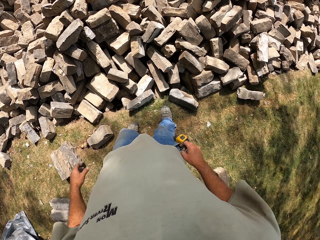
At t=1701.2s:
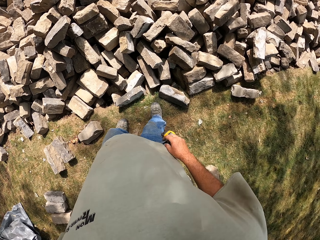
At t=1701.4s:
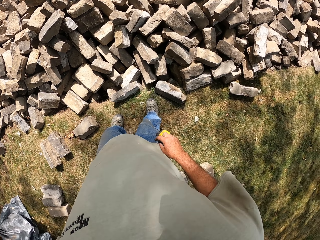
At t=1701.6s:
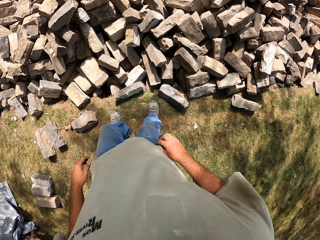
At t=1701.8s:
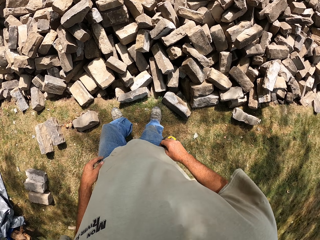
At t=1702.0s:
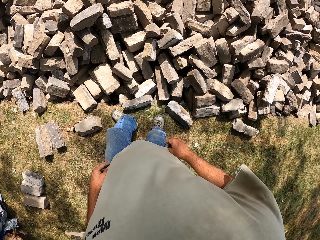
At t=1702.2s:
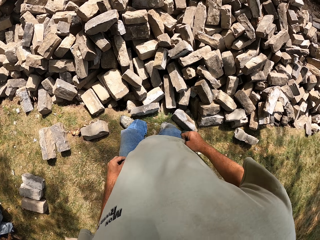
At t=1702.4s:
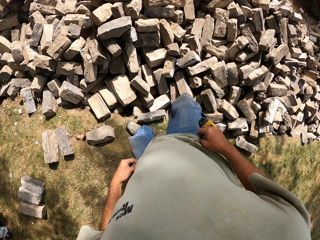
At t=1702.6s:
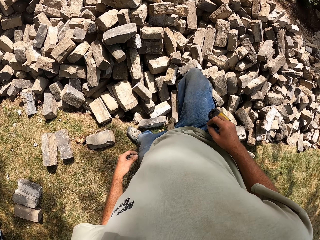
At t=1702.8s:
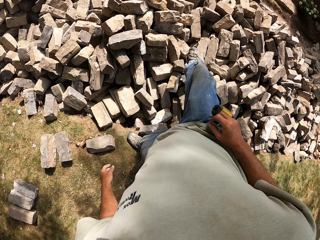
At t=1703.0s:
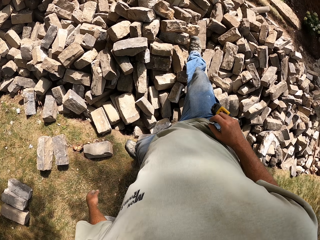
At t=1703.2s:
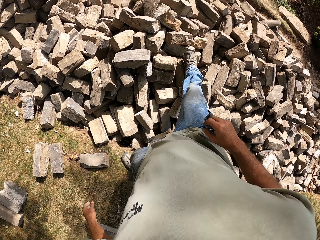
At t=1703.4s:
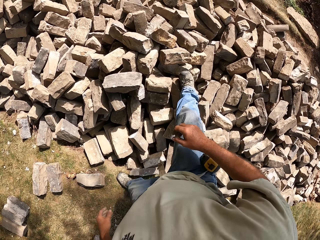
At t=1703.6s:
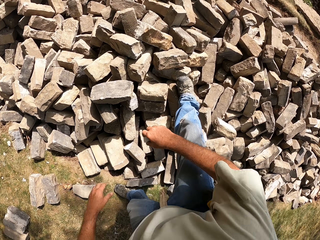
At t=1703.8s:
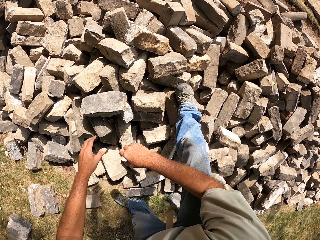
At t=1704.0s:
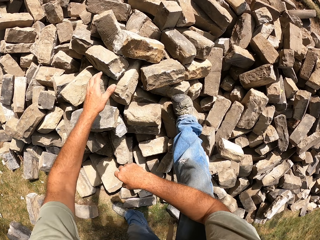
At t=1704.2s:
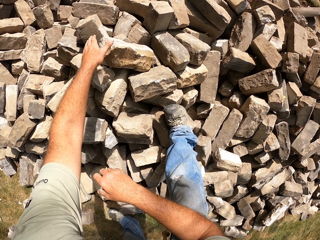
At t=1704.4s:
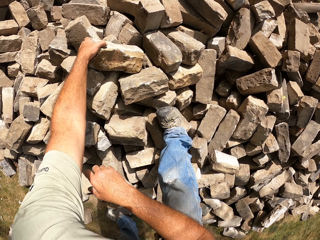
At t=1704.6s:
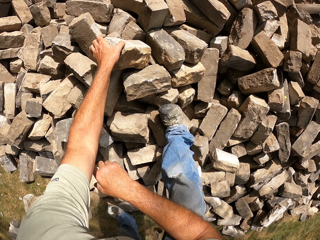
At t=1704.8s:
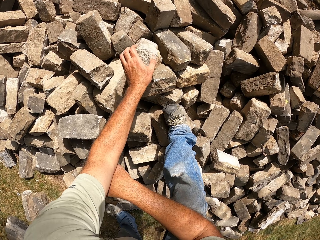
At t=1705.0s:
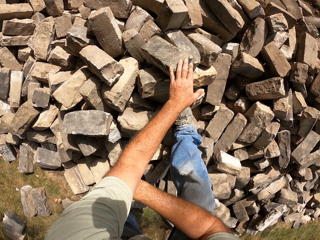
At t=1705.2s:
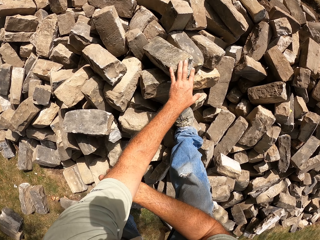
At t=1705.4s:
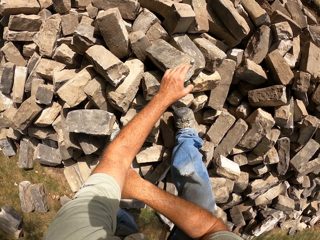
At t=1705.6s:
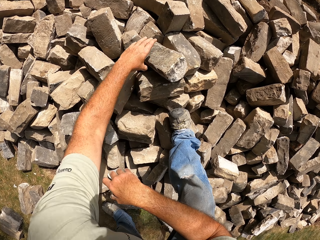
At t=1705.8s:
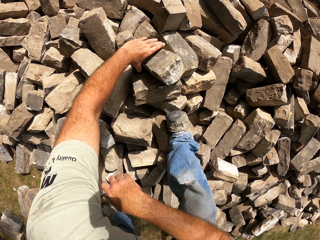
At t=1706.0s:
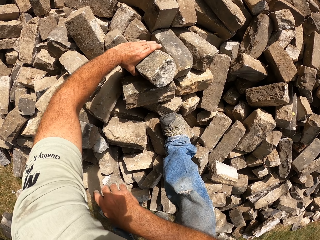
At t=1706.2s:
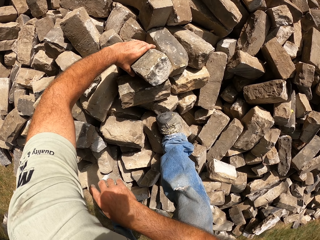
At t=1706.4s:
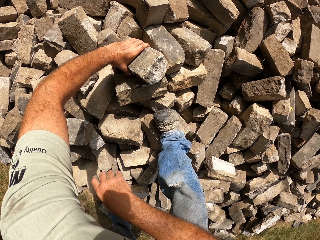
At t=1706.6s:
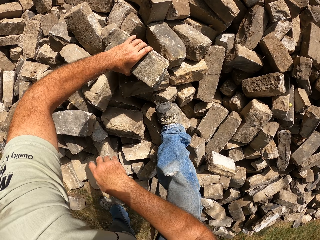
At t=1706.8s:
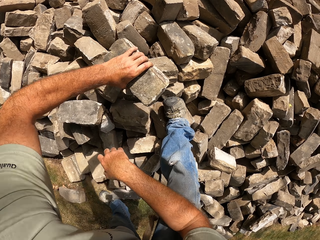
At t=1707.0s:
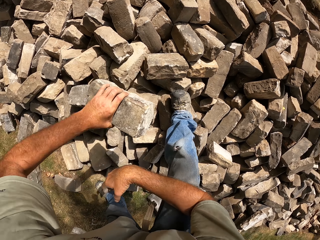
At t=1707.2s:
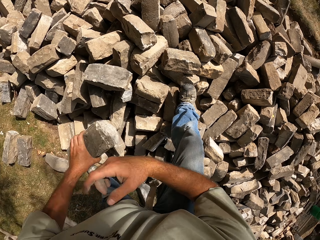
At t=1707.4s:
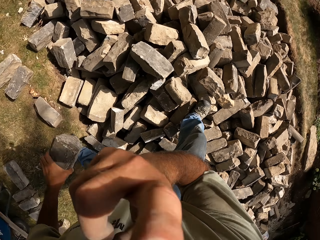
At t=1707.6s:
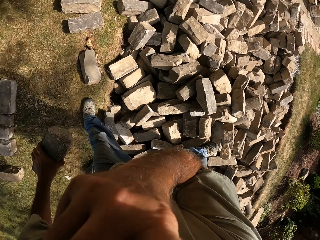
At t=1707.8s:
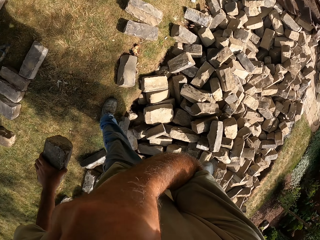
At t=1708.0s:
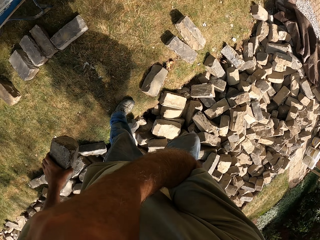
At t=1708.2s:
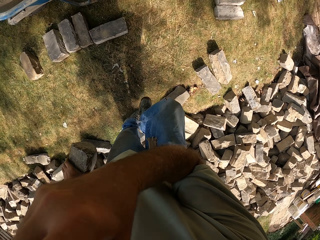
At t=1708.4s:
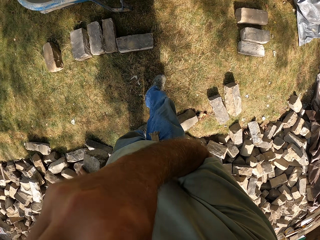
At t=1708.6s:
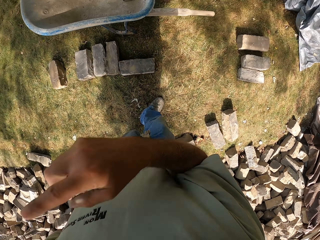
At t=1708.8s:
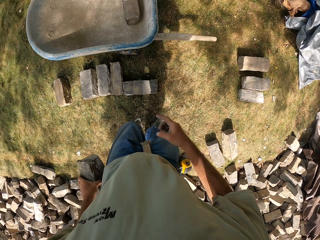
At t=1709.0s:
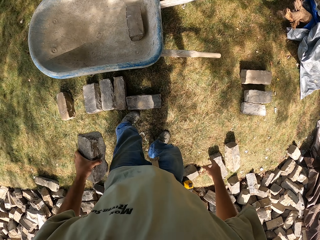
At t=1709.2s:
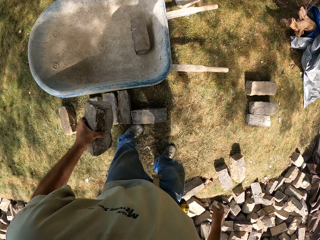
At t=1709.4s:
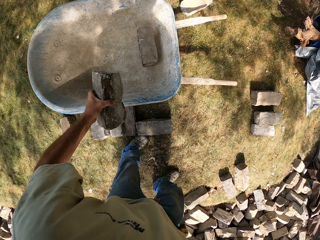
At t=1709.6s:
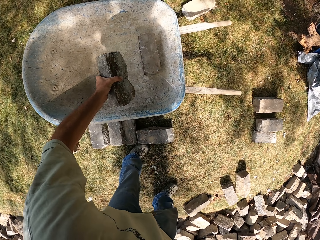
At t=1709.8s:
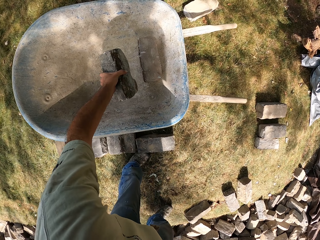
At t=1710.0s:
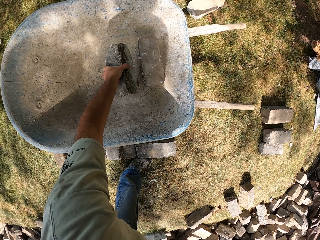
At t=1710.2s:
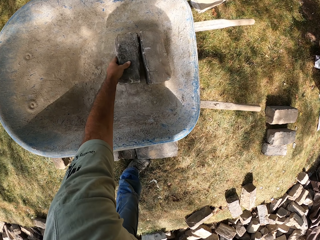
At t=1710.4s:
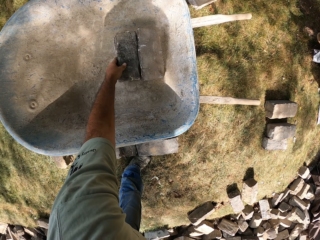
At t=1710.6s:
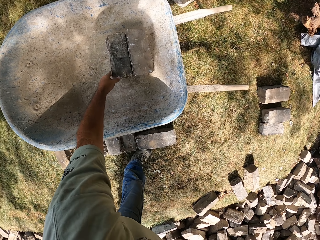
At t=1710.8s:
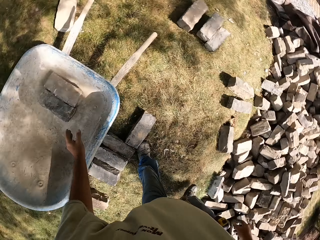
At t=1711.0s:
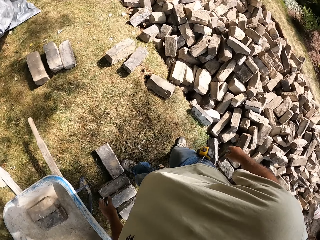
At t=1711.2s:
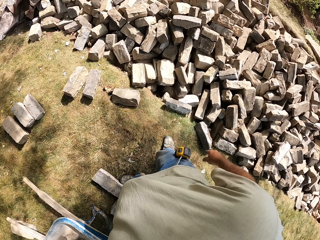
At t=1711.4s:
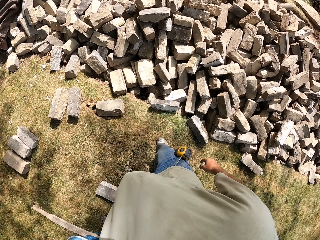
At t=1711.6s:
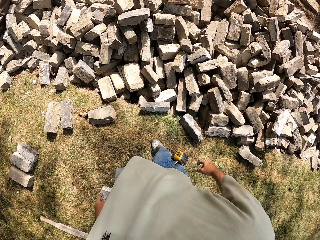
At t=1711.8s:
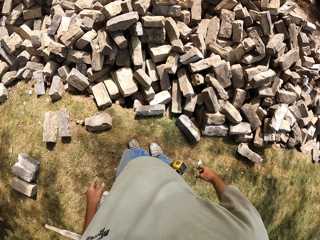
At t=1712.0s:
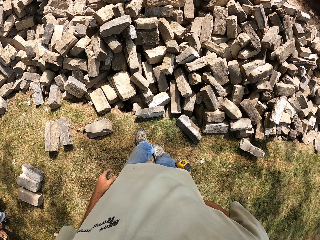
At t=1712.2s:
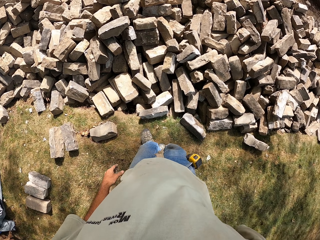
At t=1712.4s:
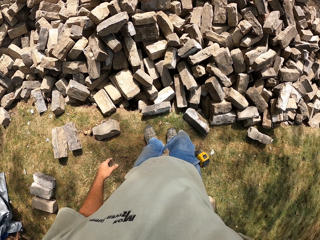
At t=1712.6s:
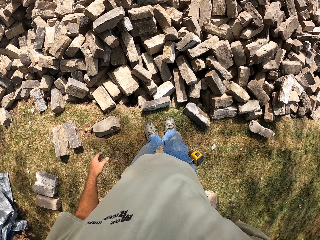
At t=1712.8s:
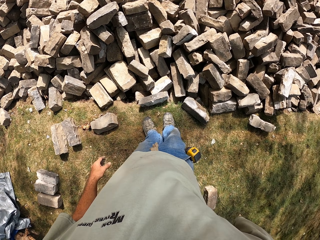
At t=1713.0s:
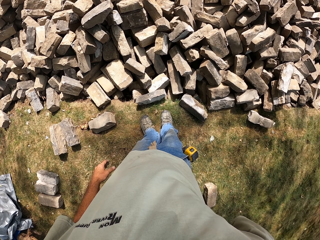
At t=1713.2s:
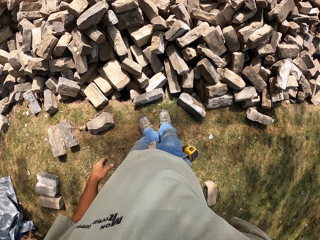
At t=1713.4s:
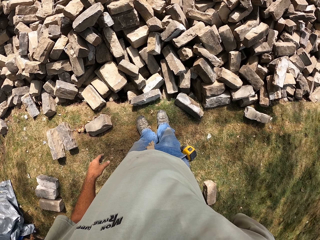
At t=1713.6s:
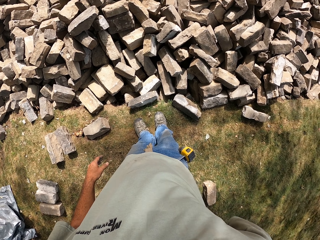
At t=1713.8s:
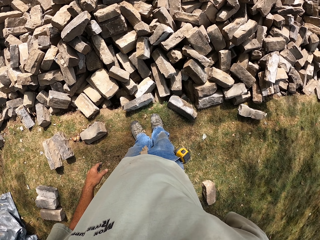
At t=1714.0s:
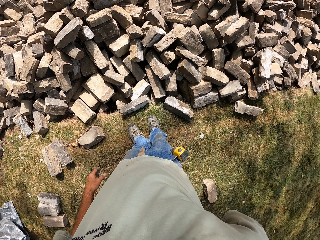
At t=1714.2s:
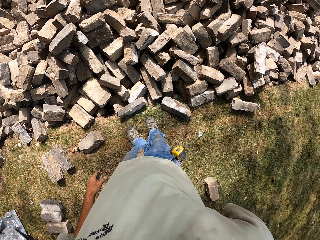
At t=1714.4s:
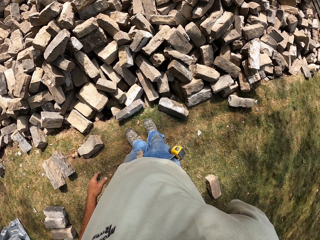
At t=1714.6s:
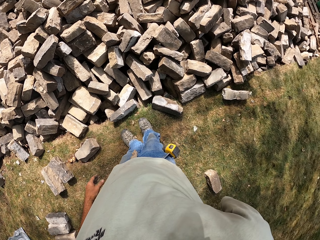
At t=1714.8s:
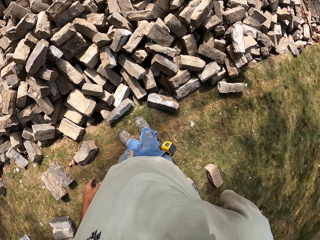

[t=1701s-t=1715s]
The camera wearer steps on the bricks. They move a stone and pick the stone. They walk around the field. They put the stone on the wheelbarrow. They walk around the field.

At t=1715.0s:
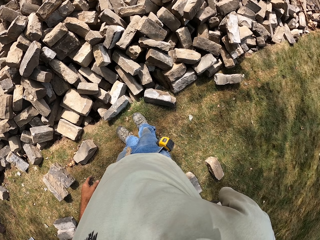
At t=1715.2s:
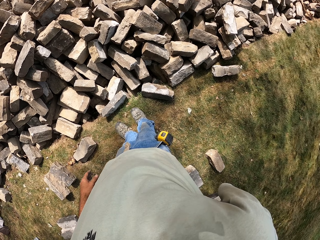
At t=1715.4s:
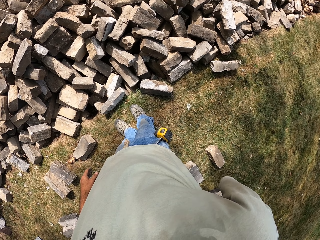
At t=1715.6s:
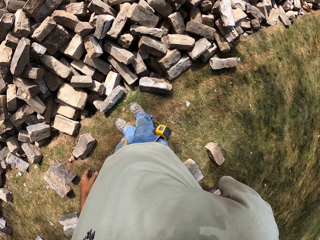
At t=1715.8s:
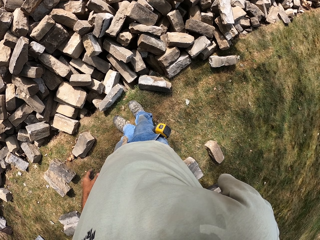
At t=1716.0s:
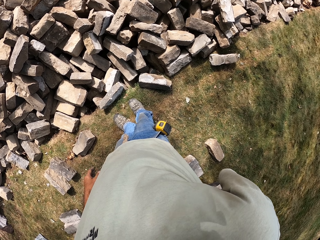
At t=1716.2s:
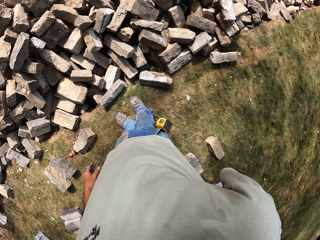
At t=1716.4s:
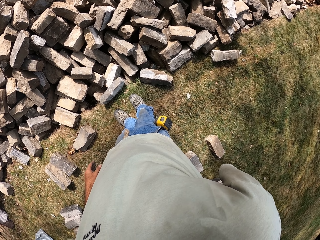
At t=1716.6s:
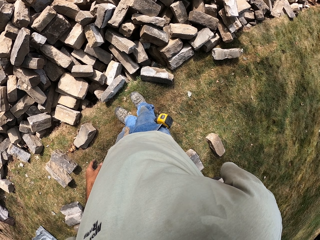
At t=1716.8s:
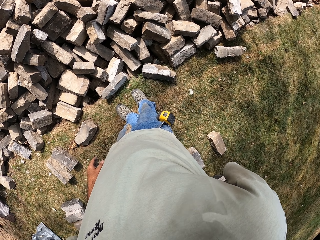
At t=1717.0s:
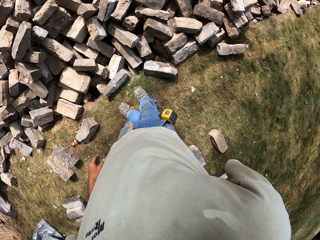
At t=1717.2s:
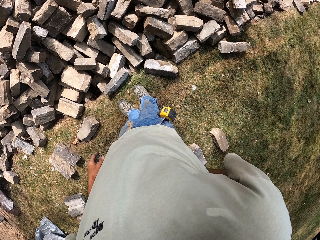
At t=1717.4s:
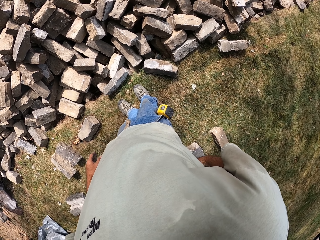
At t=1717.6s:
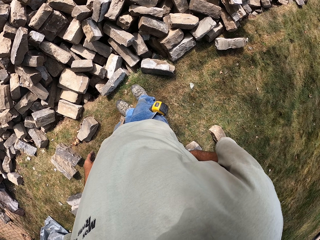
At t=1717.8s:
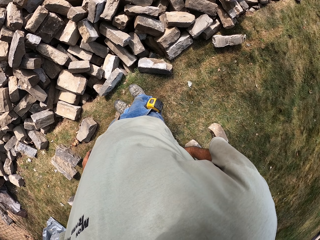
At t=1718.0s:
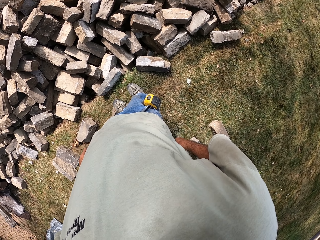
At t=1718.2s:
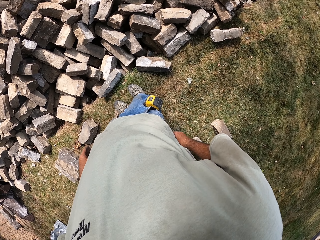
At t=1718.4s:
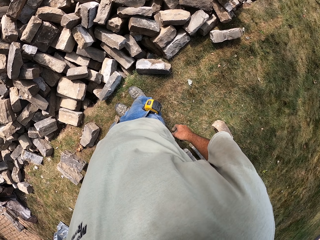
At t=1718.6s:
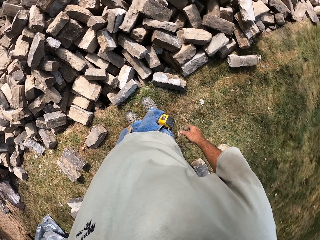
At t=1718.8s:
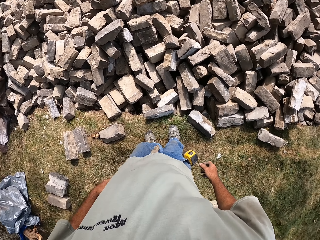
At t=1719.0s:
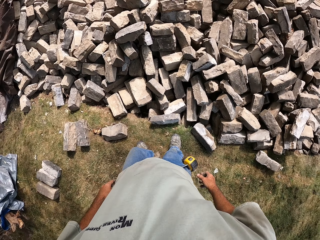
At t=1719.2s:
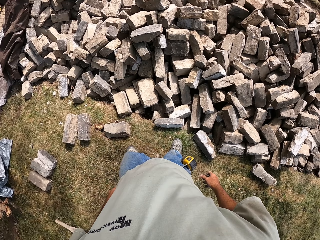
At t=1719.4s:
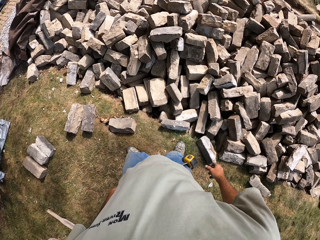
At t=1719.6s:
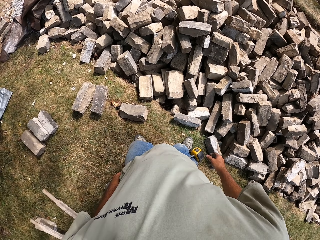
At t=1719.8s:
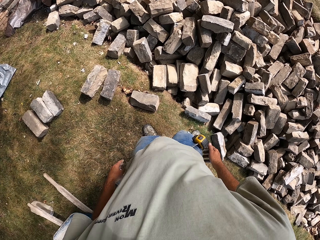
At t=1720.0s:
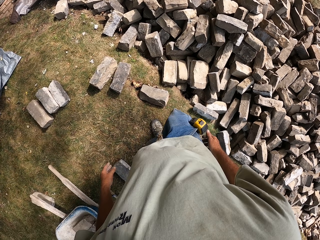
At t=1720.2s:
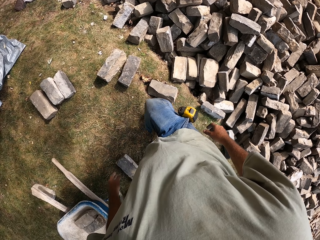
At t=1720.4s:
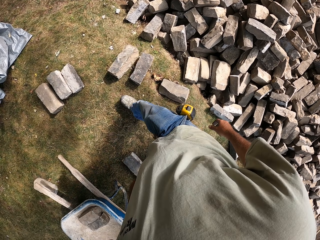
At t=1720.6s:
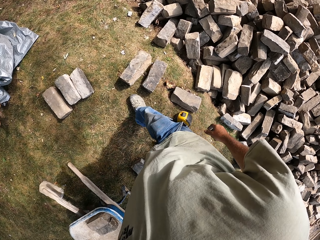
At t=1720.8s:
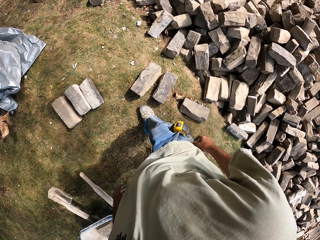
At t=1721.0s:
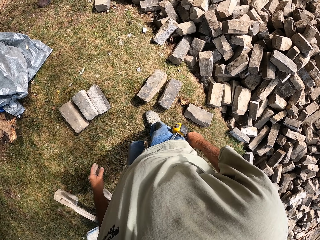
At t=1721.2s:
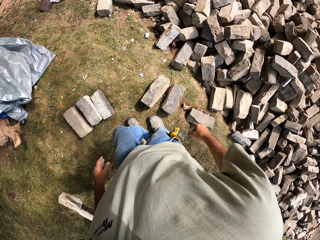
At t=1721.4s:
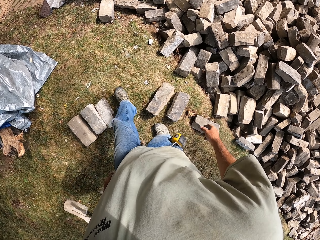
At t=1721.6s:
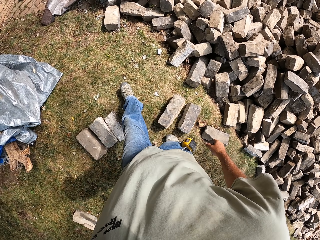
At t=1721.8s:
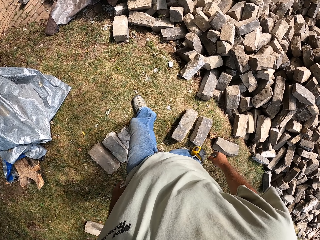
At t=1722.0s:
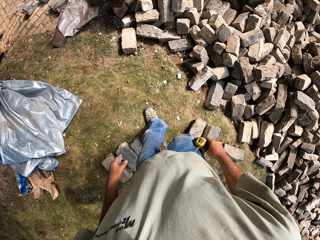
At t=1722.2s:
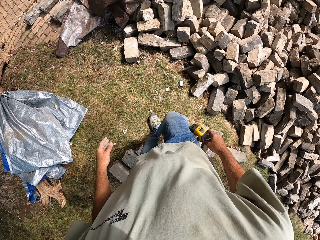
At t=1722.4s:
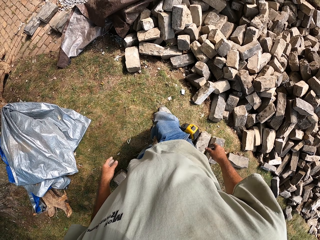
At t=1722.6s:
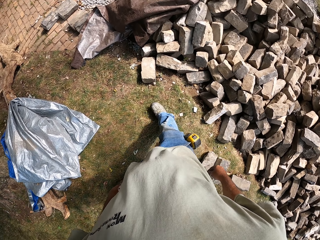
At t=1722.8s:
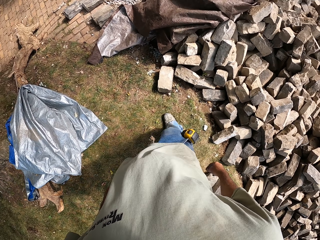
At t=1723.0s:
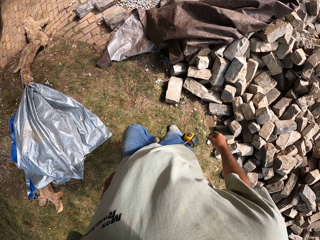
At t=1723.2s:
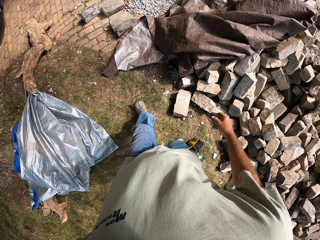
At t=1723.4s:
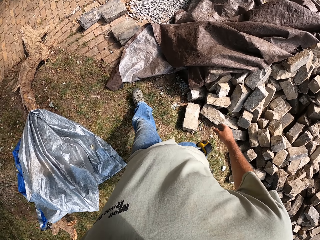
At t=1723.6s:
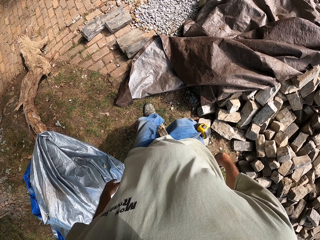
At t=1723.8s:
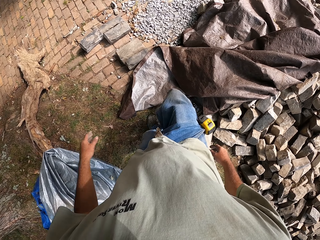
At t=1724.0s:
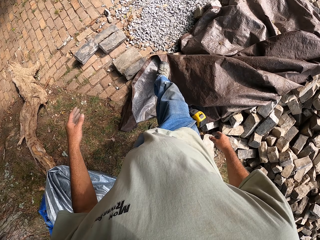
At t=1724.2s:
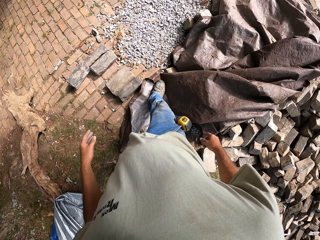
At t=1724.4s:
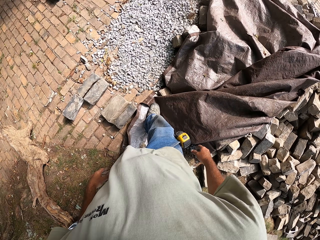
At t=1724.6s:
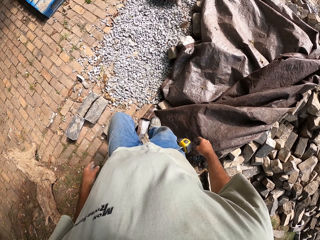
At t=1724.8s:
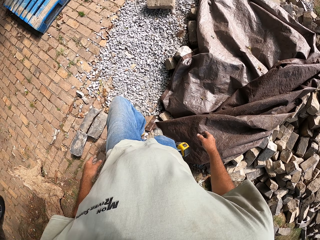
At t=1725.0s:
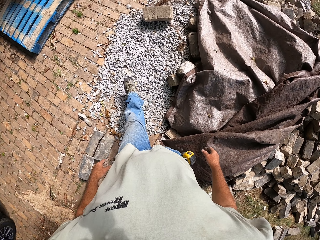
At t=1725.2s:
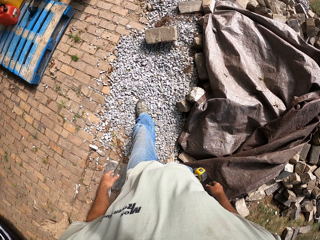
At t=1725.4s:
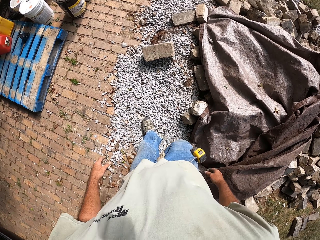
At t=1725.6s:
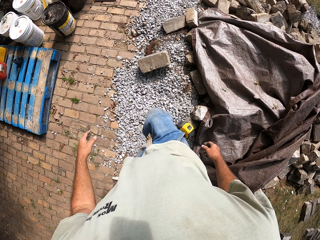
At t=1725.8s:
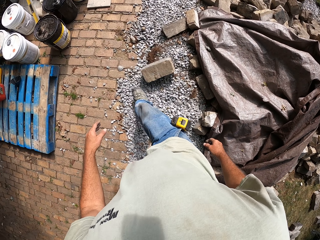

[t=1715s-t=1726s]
The camera wearer turns around the field. They walk around the field.
